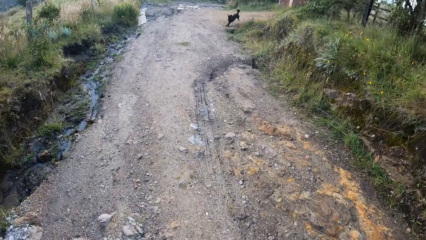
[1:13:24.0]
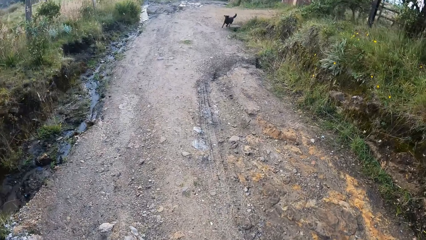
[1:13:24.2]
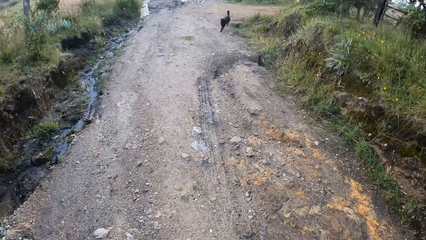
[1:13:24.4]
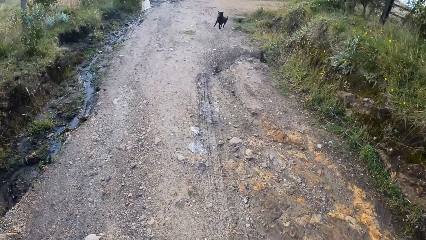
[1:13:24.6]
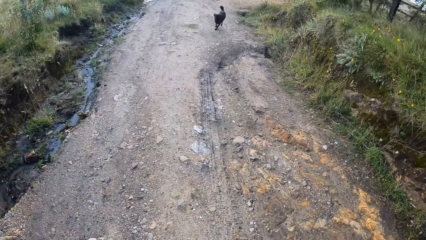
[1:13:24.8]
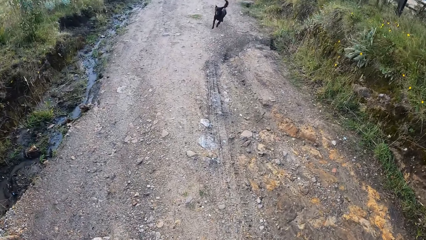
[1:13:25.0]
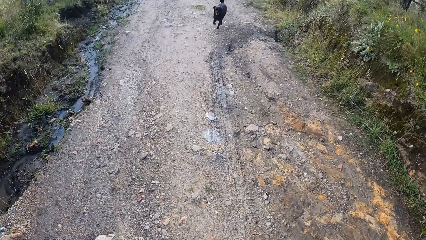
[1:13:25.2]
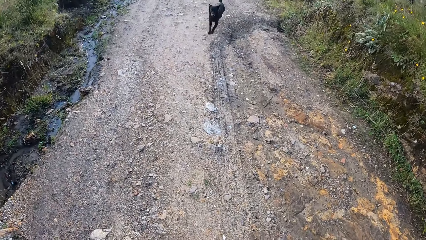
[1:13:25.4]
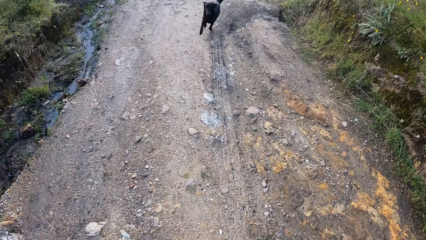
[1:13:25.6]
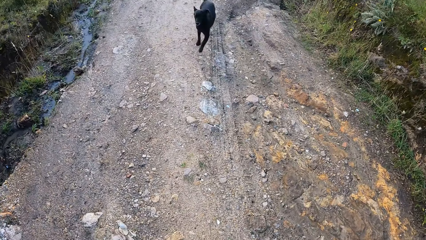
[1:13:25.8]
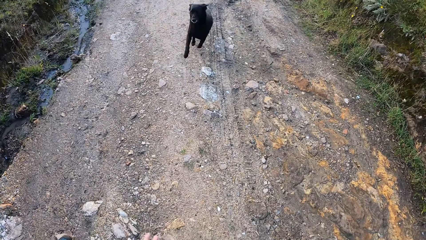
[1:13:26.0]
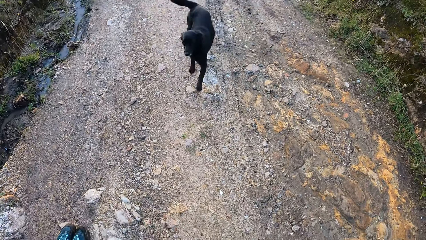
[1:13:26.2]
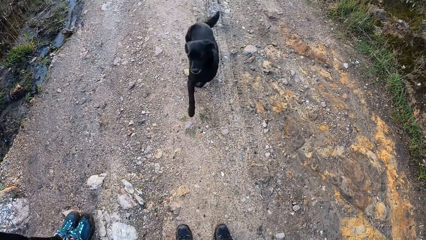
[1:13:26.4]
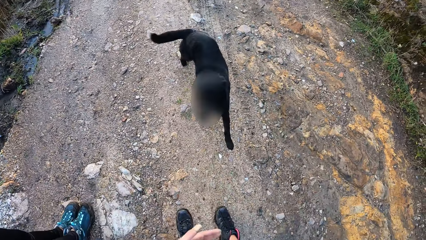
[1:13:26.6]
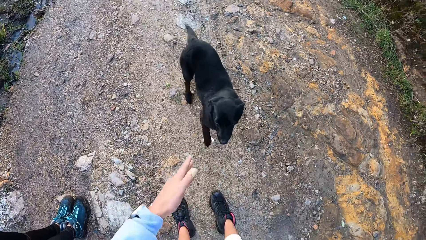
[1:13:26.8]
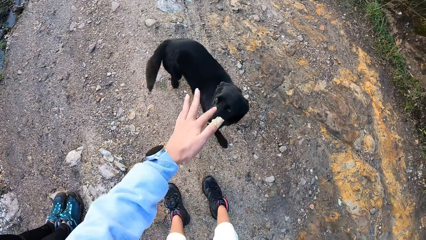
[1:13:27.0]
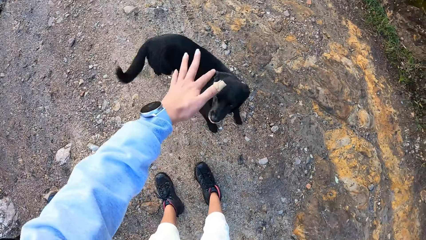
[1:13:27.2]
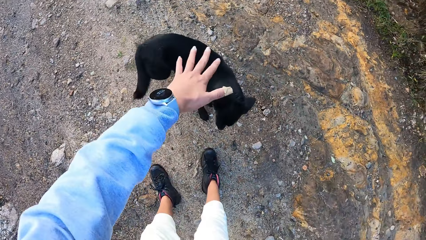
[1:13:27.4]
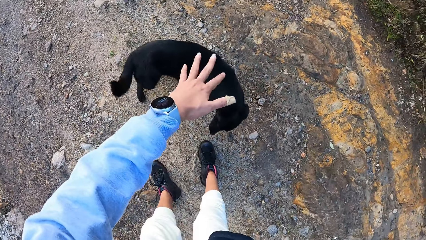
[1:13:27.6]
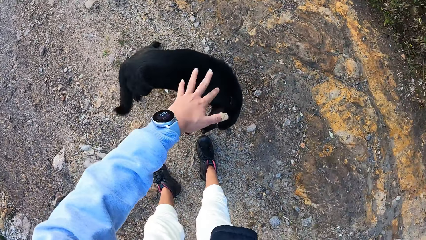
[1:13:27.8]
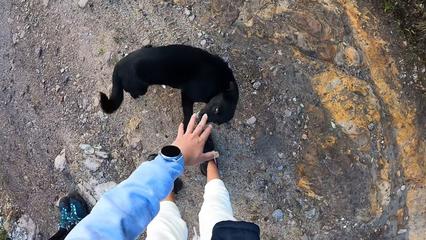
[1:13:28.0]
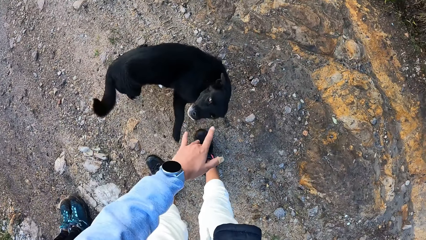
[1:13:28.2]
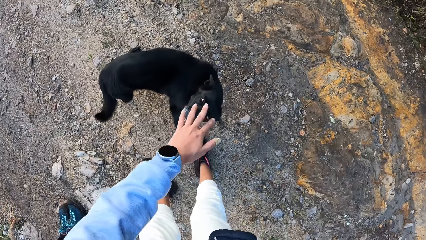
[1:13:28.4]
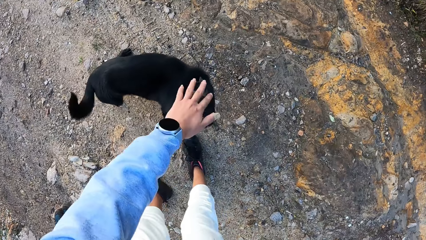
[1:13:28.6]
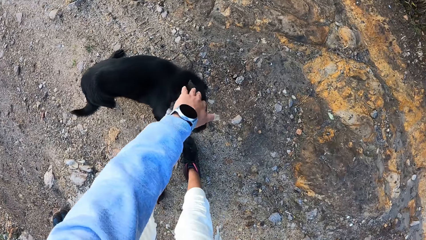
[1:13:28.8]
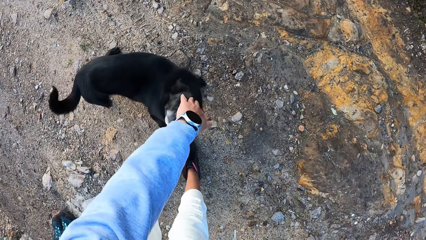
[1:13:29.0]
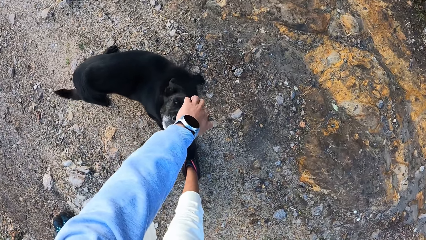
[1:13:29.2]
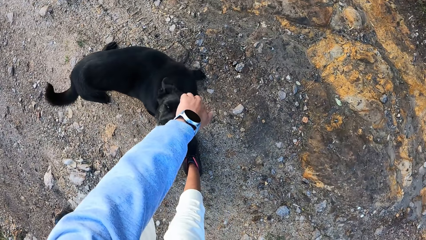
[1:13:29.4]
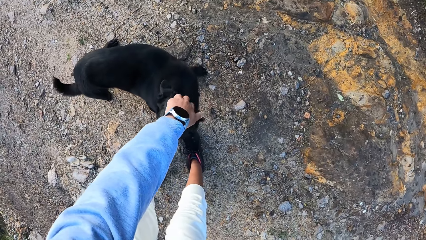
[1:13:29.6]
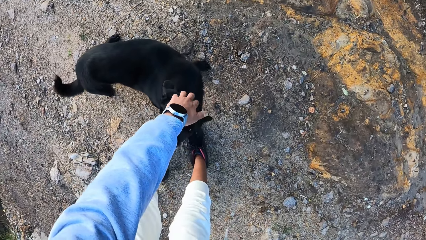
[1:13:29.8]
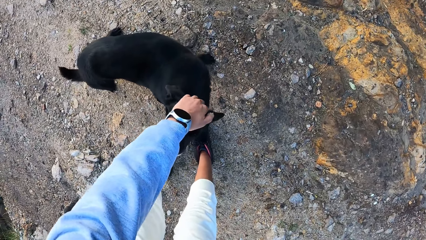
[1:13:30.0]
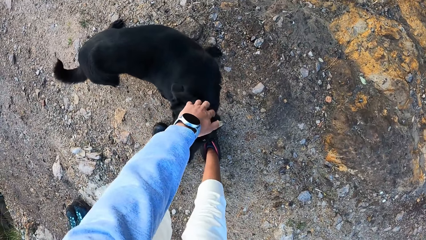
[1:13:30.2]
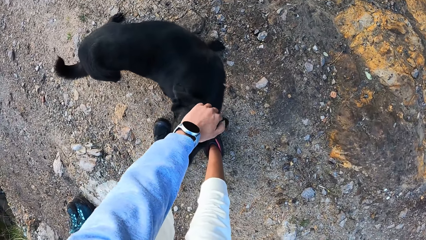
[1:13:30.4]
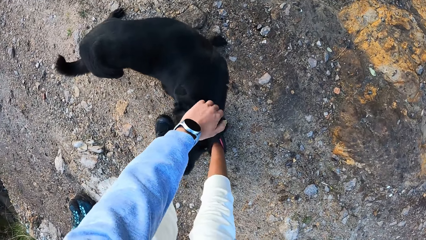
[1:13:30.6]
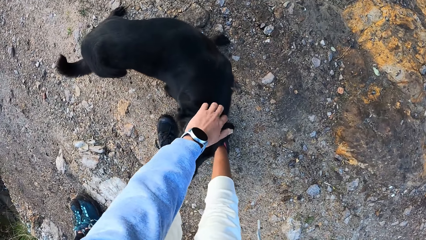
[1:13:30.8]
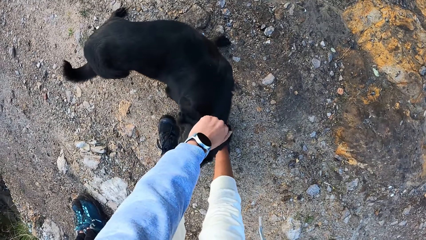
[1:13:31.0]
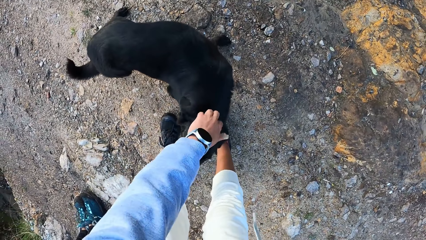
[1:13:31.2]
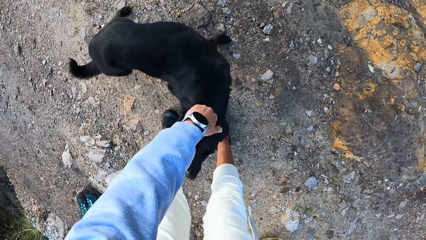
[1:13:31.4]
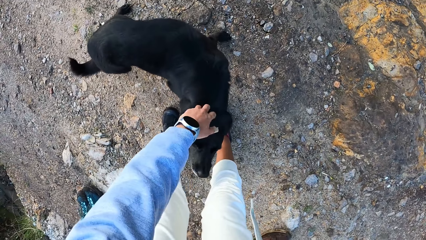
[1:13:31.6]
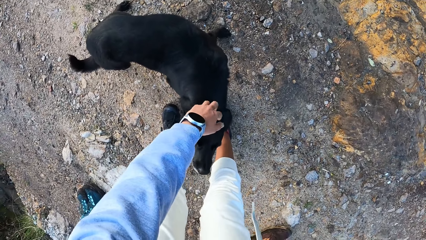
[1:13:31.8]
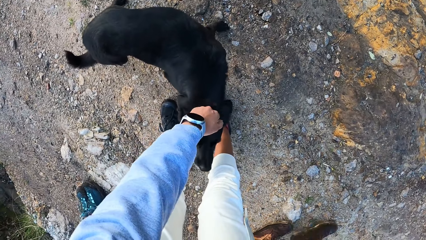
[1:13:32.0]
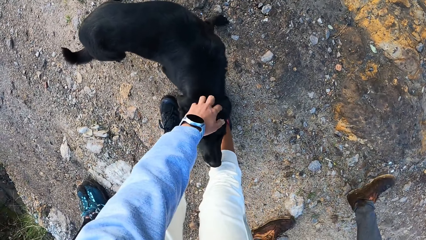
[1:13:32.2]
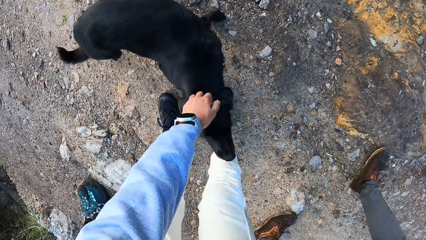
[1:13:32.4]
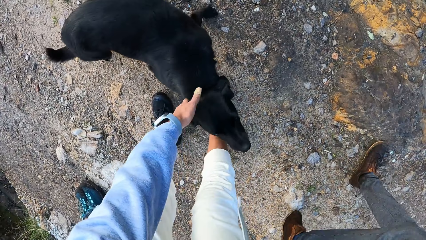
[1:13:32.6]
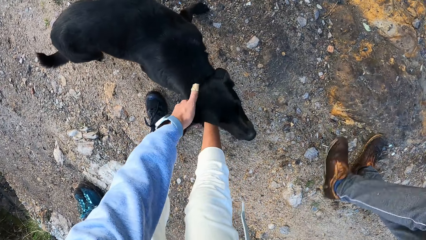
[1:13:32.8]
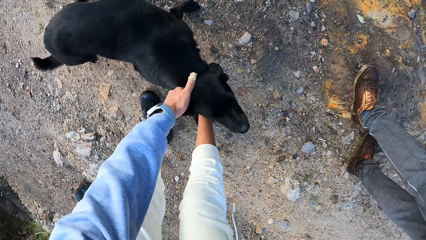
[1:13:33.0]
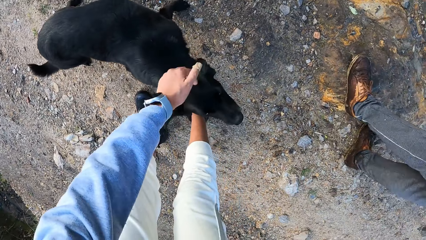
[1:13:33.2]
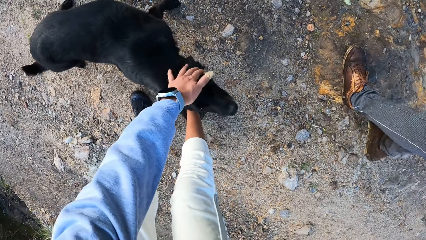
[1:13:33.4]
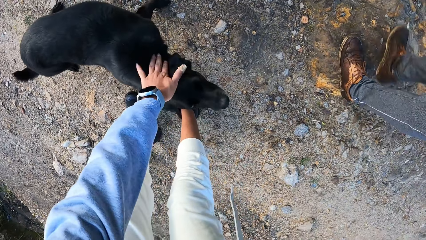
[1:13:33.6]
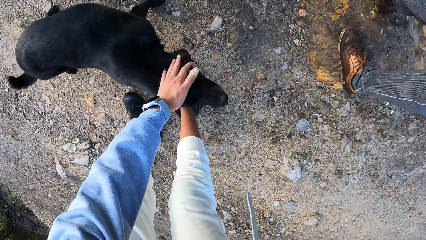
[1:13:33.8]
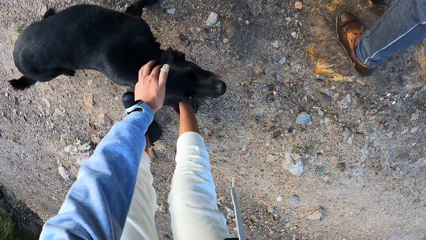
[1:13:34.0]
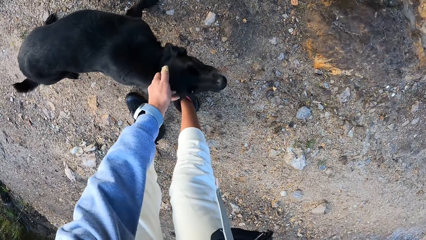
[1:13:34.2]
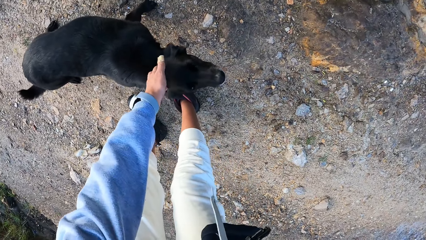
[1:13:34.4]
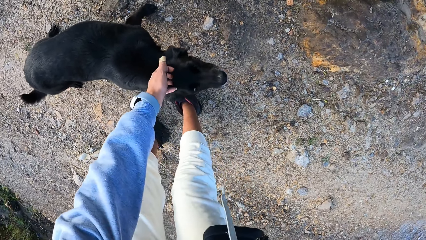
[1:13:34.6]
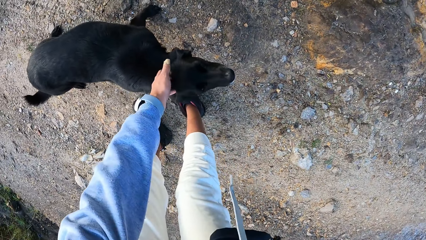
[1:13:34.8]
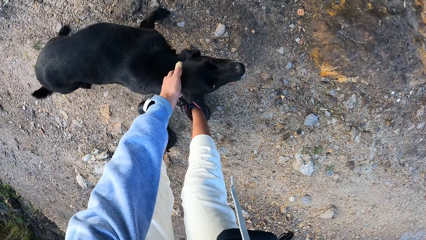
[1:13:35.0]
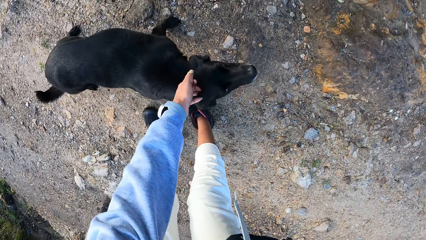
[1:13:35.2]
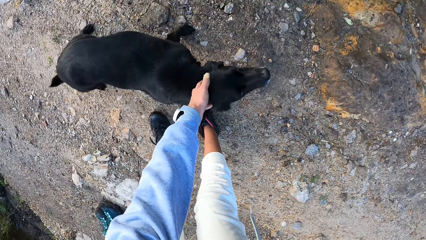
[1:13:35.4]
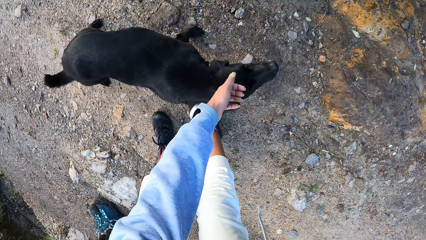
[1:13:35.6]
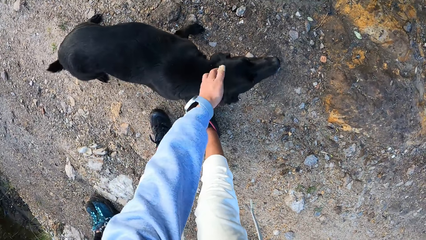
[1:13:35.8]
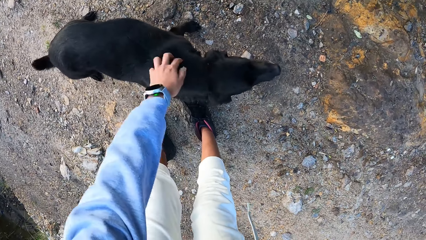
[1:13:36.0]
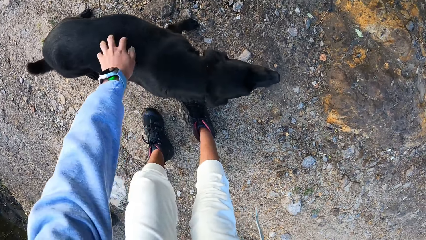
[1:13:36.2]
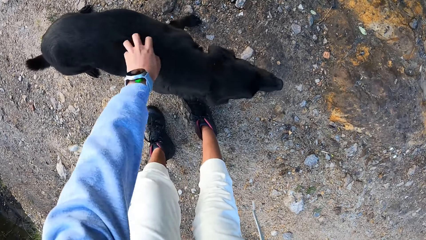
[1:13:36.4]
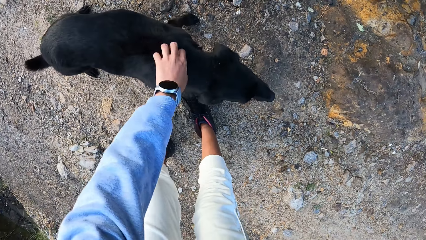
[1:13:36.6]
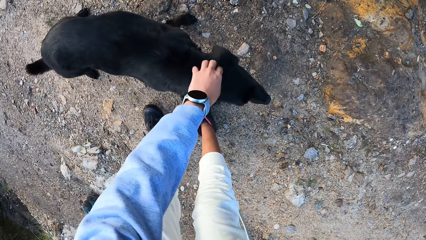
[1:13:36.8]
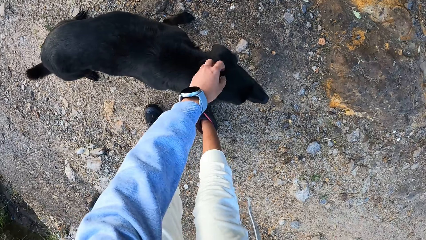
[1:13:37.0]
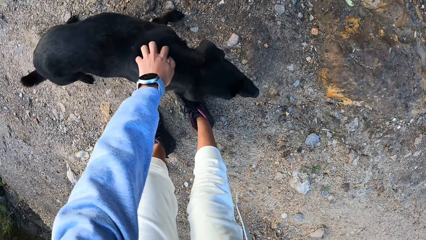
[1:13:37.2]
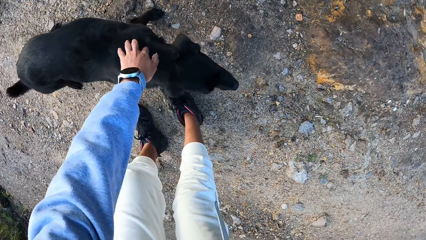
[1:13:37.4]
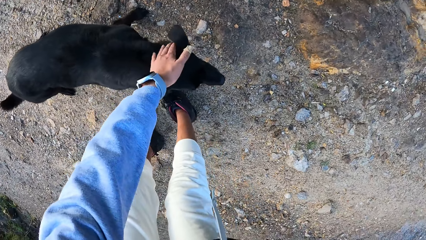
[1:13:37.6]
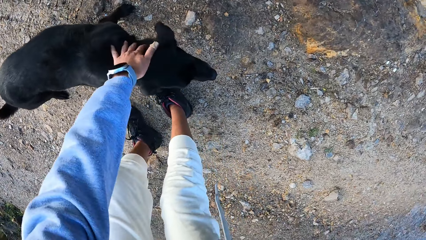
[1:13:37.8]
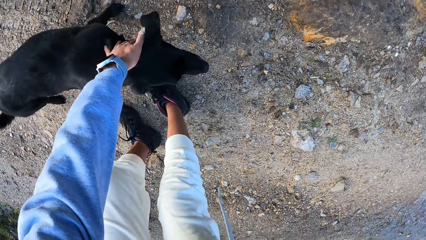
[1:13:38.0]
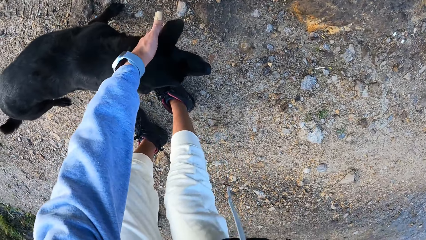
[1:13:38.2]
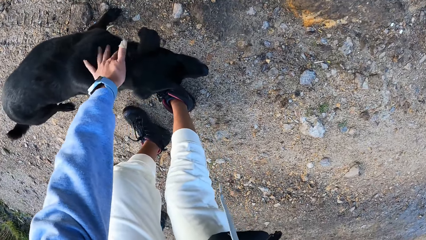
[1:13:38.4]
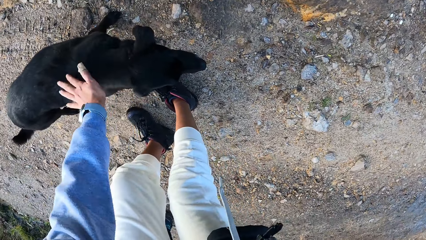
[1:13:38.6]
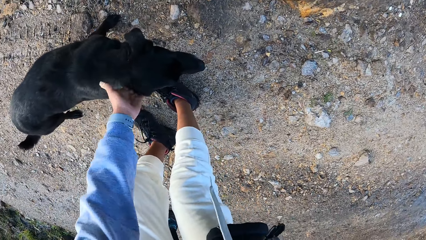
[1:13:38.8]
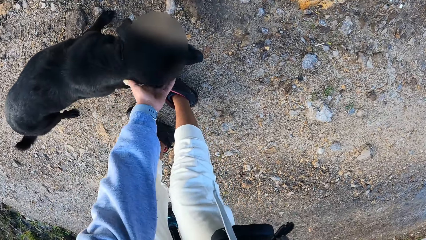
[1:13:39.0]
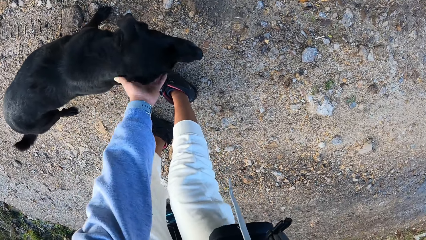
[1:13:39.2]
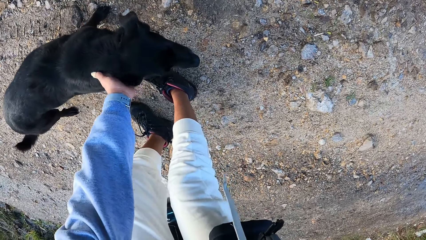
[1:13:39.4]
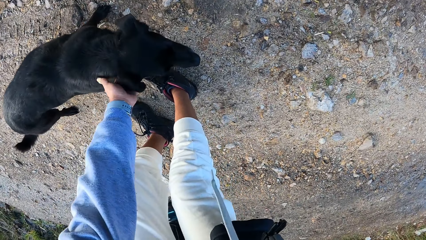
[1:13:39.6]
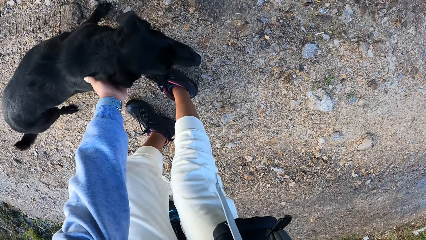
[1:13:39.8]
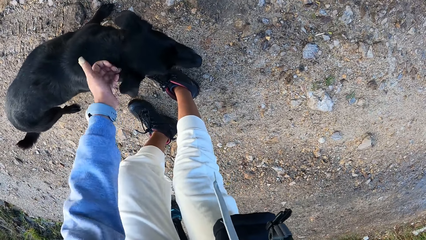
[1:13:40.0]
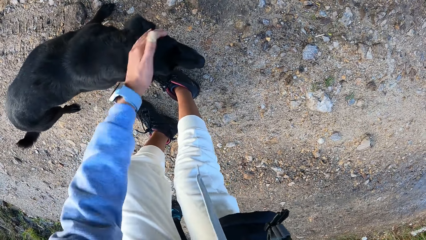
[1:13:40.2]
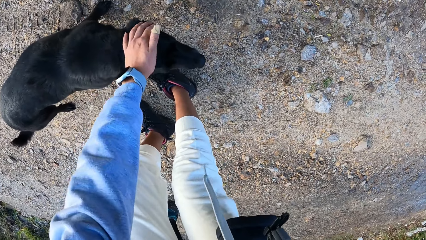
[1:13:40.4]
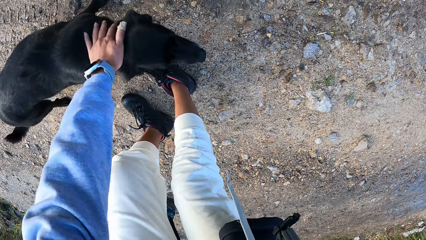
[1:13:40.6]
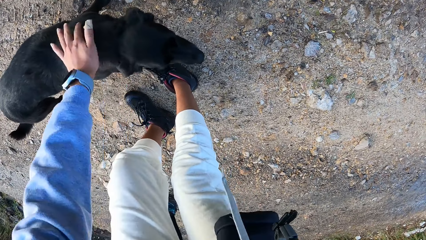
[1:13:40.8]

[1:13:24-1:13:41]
The camera wearer stares at the dog. They stand on the road. They interact with the dog. They wave at the dog. They touch the dog. A person walks on the road.
